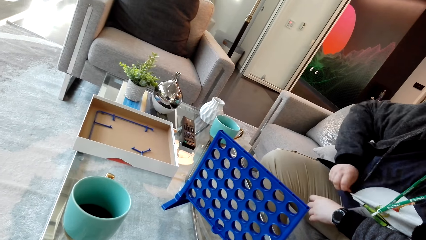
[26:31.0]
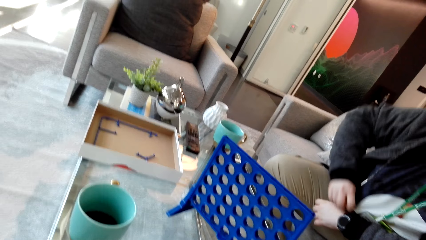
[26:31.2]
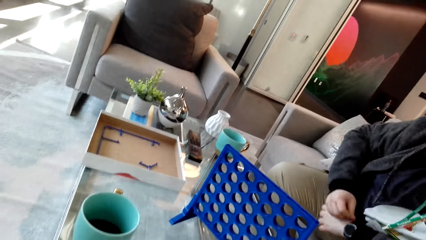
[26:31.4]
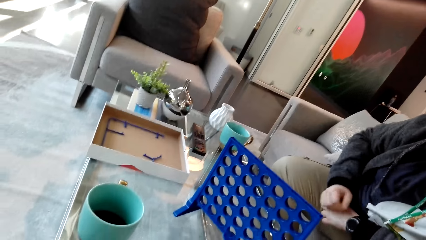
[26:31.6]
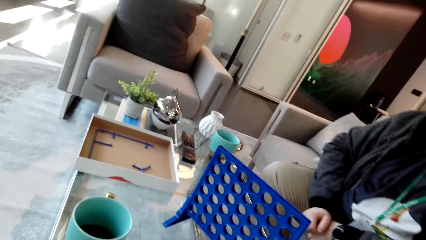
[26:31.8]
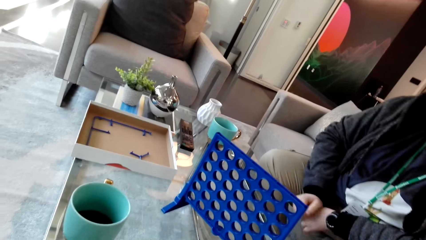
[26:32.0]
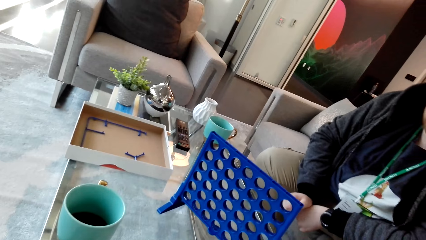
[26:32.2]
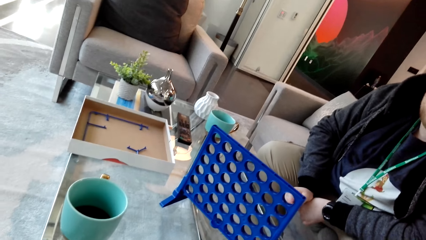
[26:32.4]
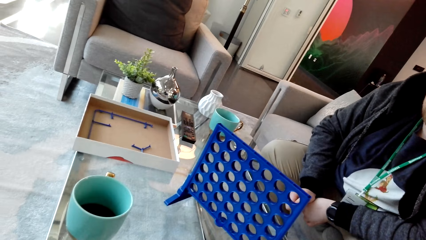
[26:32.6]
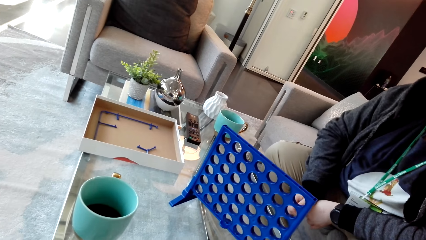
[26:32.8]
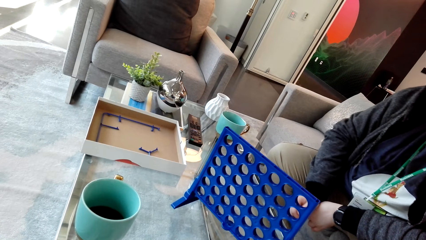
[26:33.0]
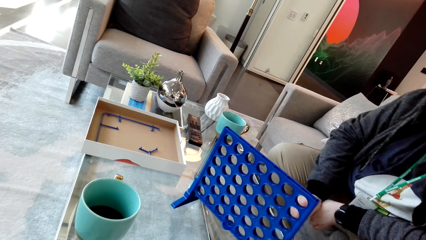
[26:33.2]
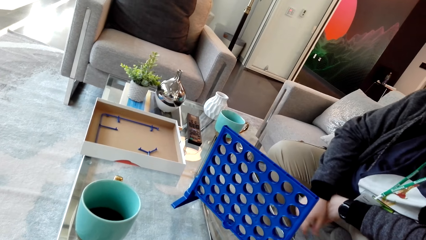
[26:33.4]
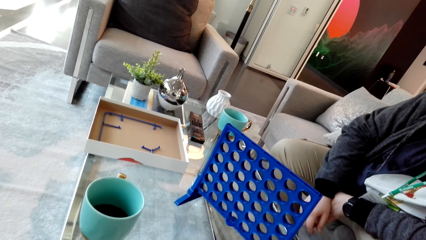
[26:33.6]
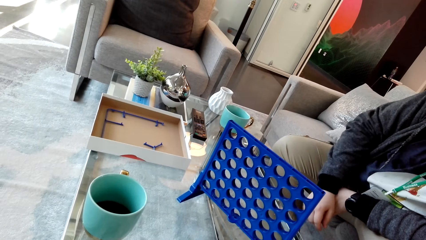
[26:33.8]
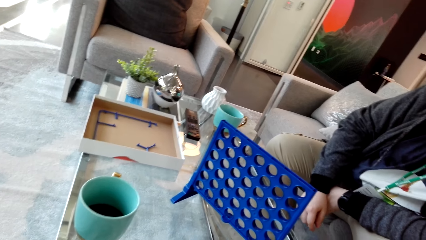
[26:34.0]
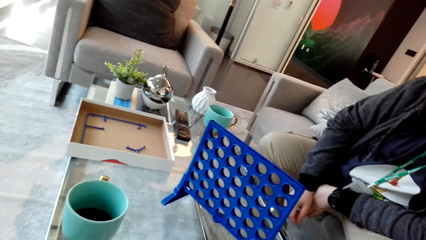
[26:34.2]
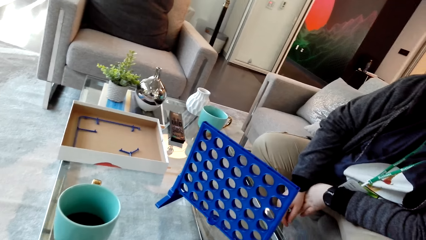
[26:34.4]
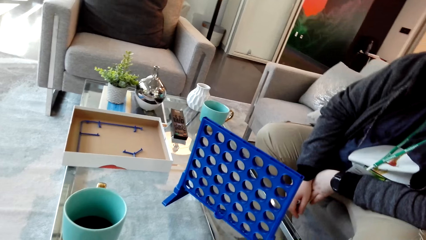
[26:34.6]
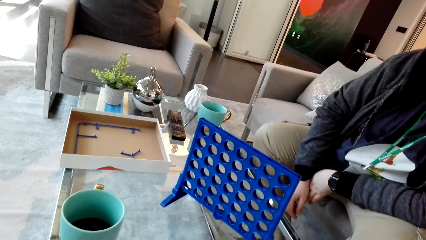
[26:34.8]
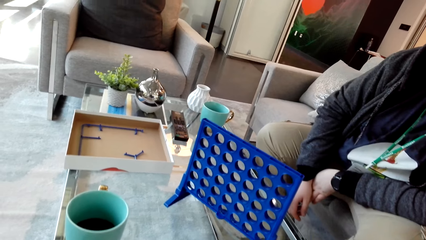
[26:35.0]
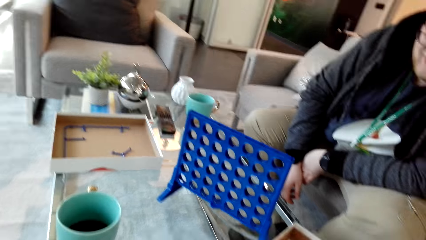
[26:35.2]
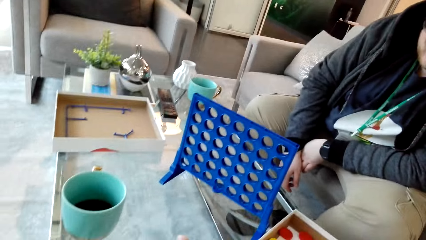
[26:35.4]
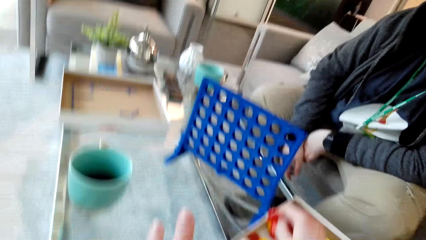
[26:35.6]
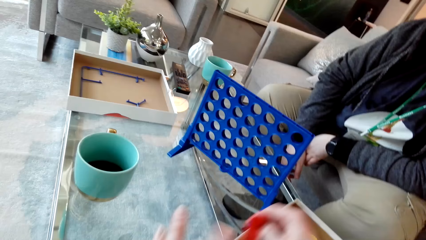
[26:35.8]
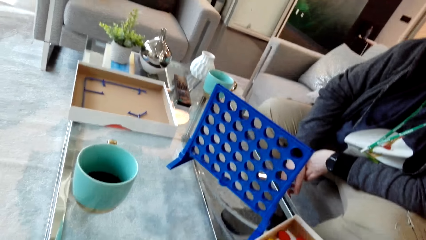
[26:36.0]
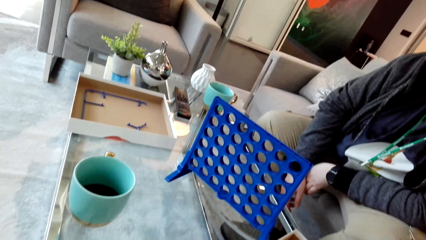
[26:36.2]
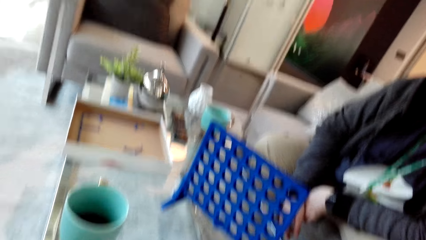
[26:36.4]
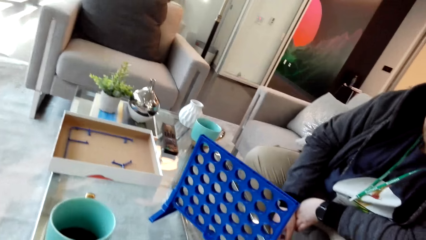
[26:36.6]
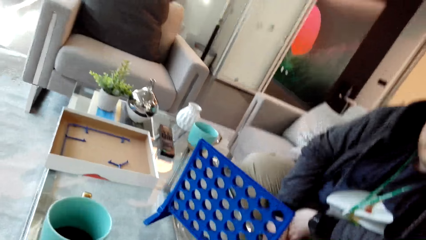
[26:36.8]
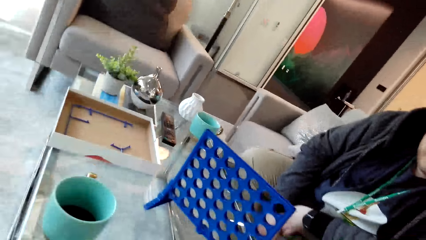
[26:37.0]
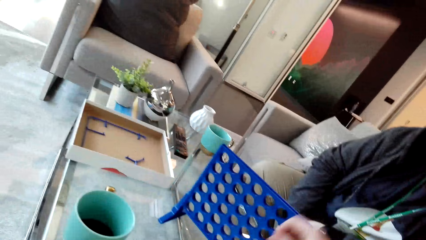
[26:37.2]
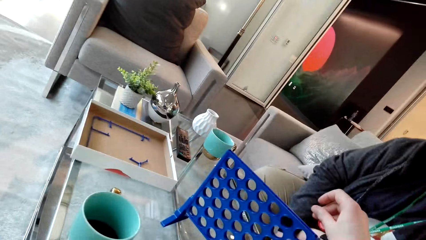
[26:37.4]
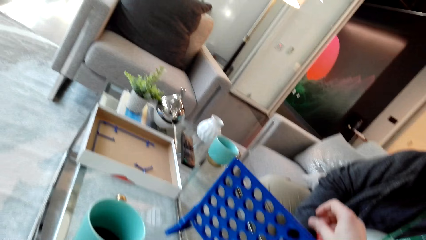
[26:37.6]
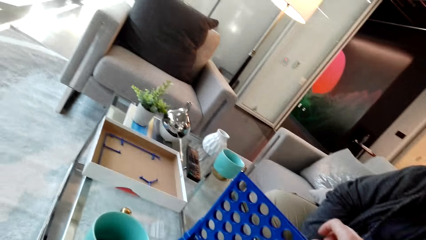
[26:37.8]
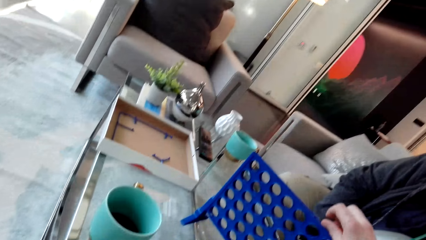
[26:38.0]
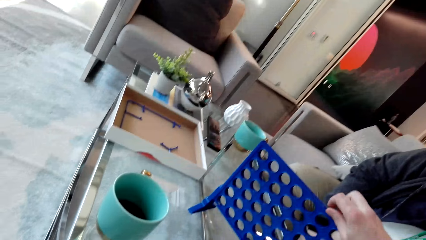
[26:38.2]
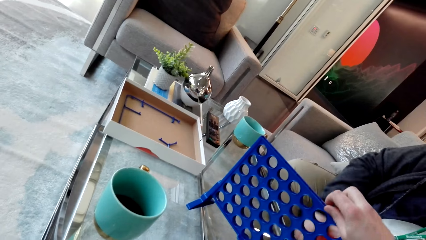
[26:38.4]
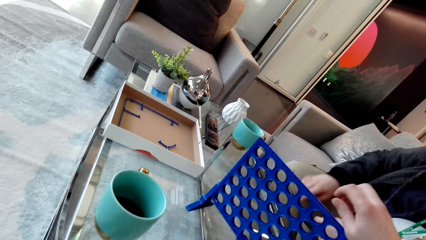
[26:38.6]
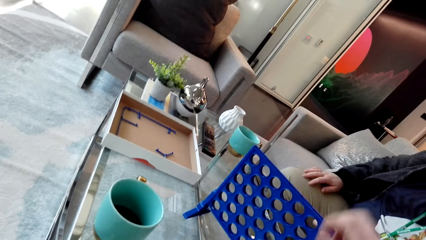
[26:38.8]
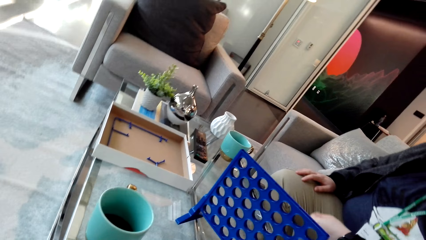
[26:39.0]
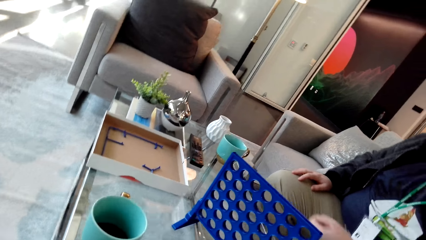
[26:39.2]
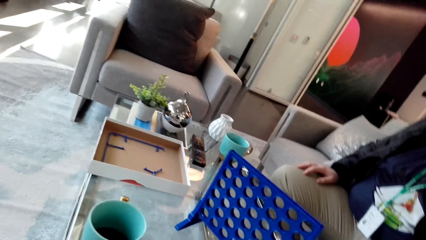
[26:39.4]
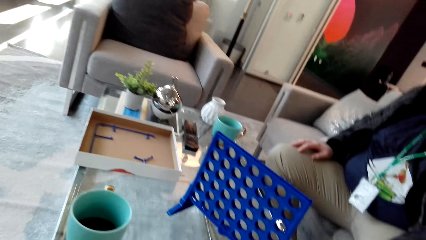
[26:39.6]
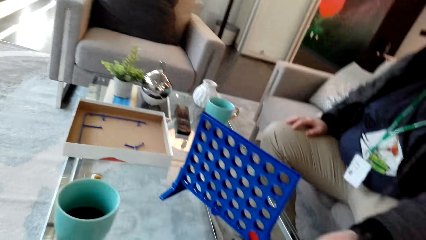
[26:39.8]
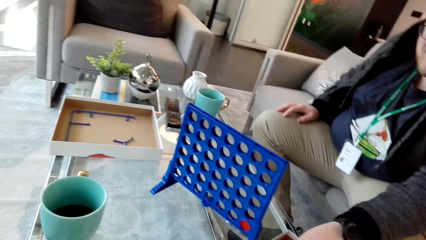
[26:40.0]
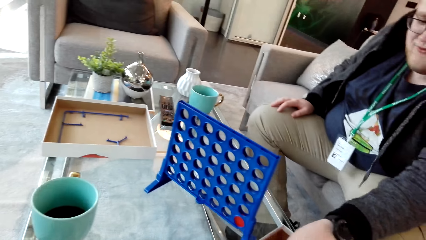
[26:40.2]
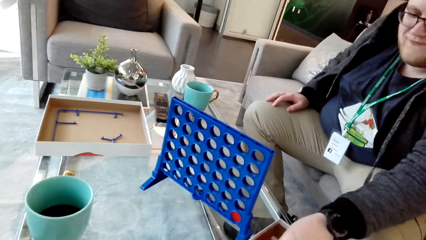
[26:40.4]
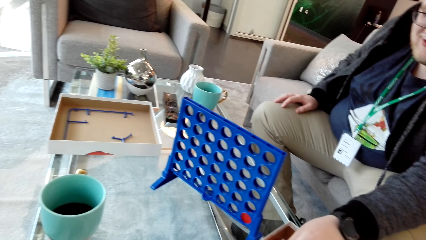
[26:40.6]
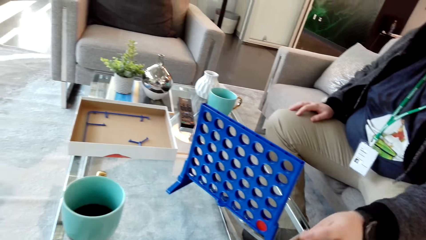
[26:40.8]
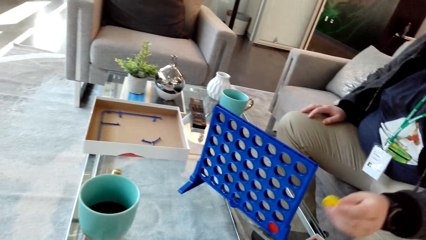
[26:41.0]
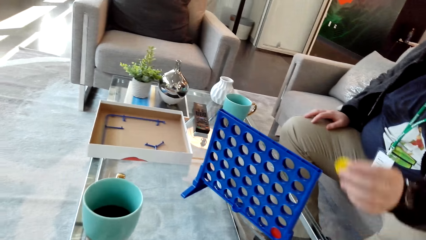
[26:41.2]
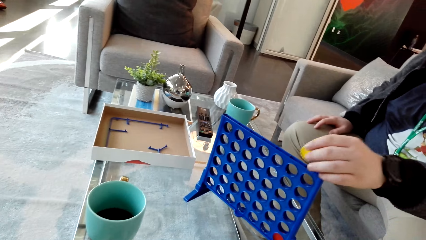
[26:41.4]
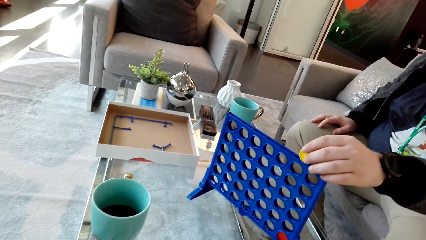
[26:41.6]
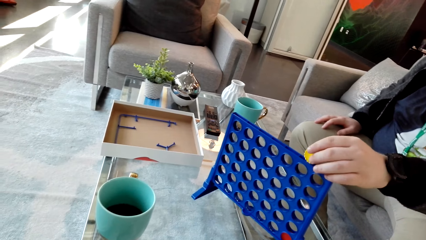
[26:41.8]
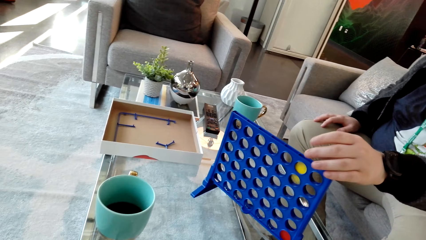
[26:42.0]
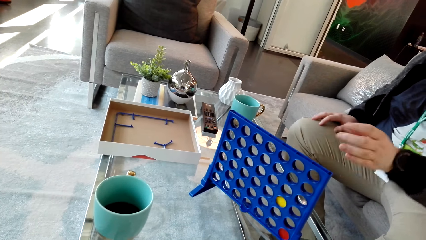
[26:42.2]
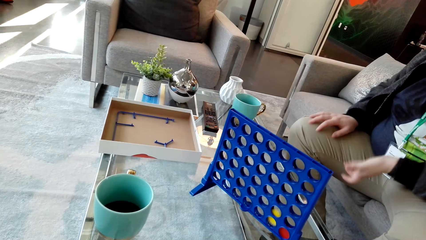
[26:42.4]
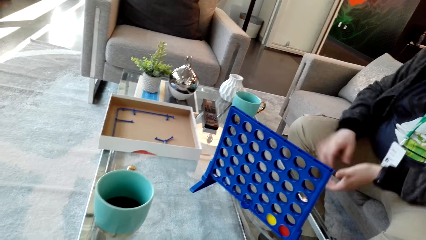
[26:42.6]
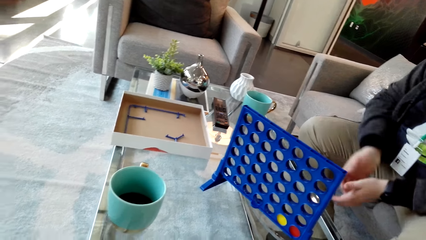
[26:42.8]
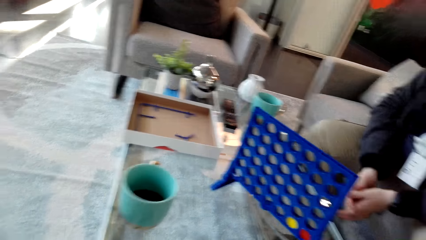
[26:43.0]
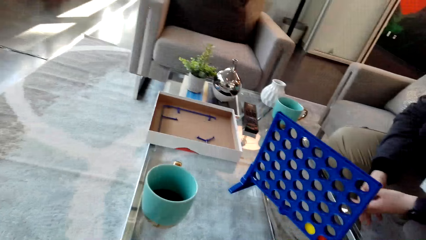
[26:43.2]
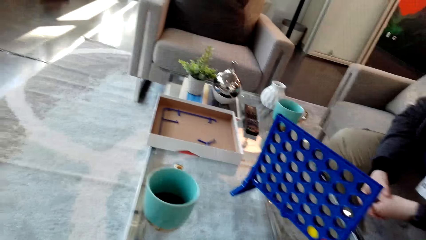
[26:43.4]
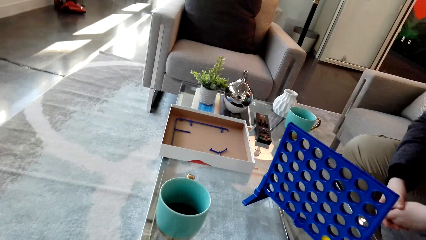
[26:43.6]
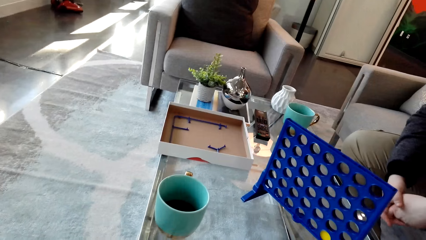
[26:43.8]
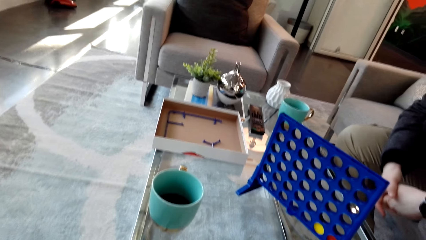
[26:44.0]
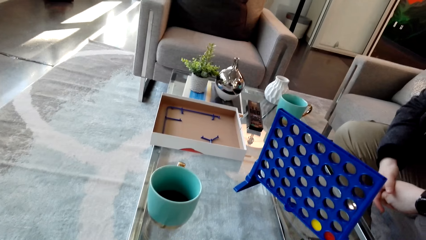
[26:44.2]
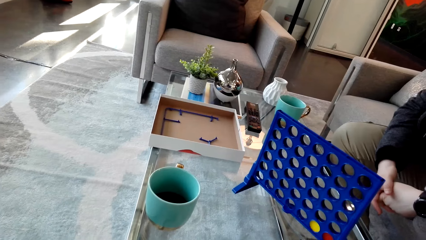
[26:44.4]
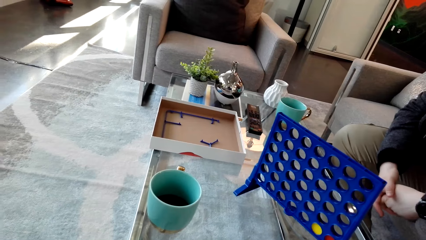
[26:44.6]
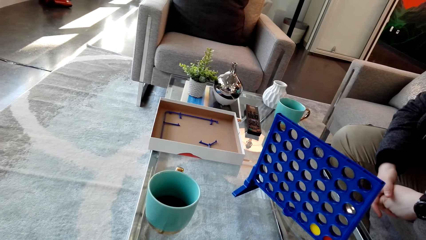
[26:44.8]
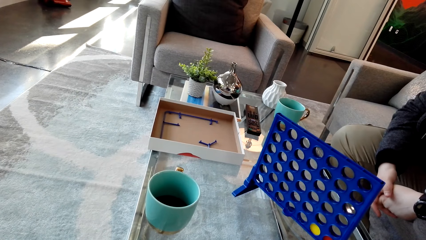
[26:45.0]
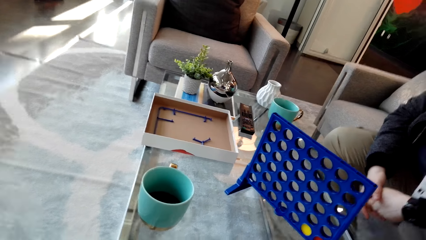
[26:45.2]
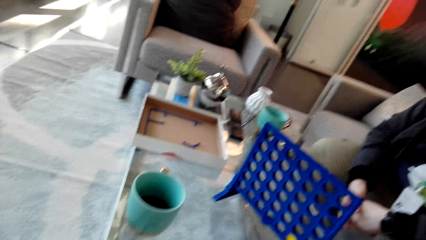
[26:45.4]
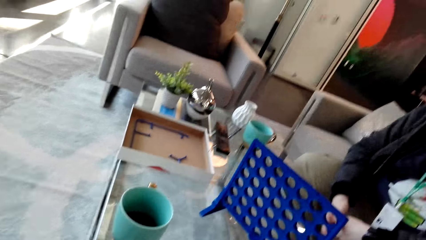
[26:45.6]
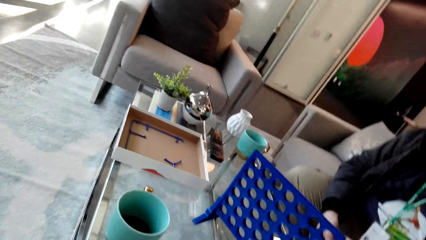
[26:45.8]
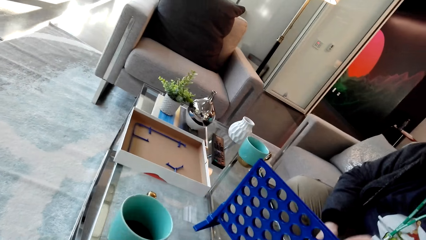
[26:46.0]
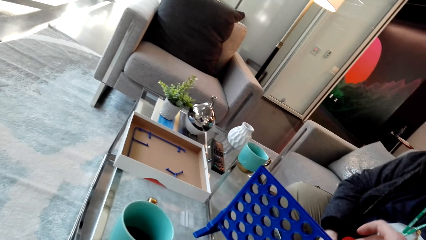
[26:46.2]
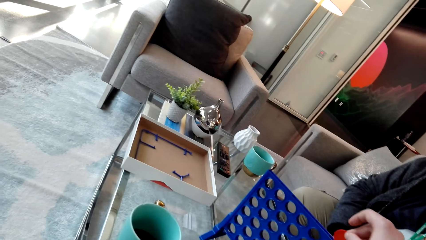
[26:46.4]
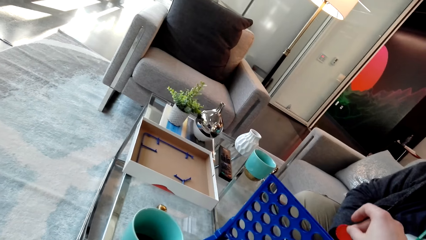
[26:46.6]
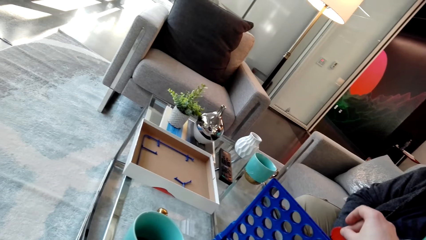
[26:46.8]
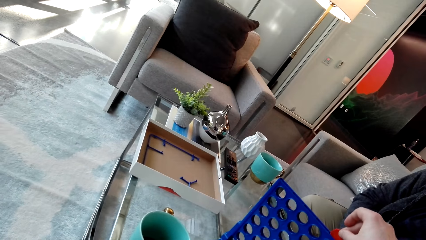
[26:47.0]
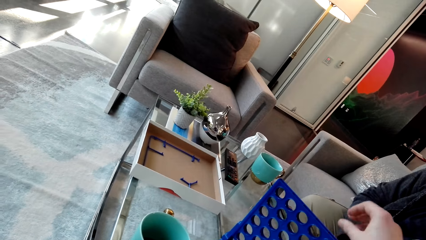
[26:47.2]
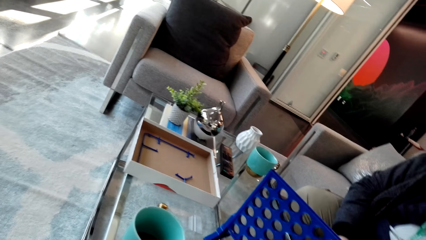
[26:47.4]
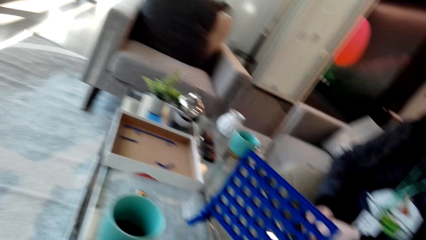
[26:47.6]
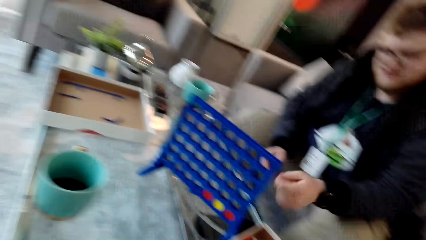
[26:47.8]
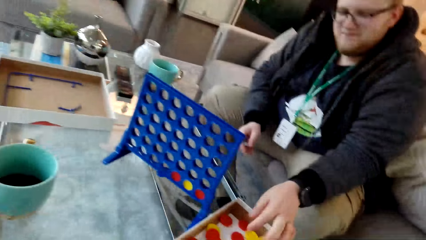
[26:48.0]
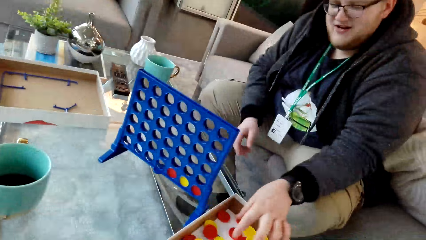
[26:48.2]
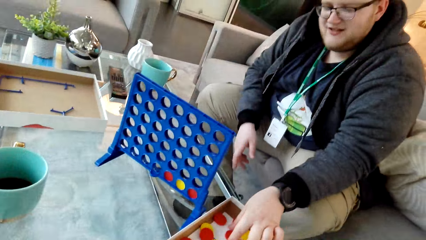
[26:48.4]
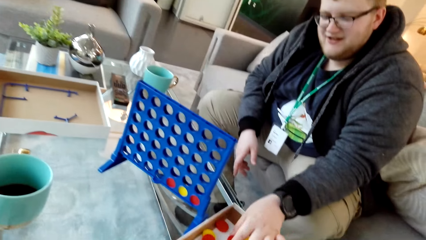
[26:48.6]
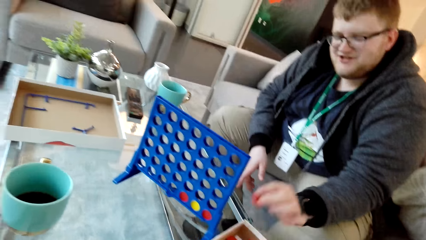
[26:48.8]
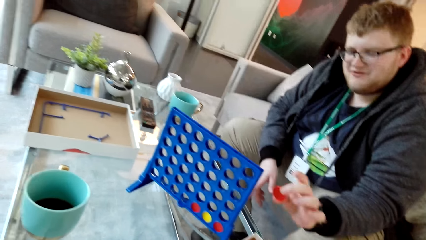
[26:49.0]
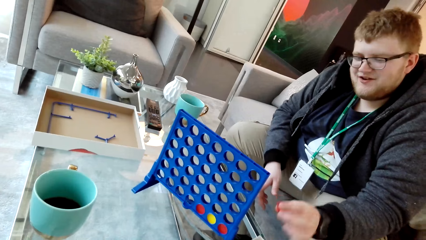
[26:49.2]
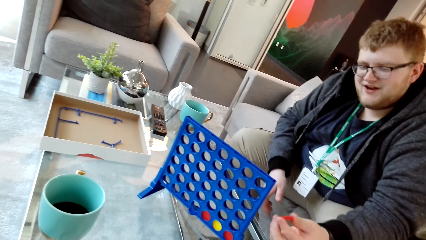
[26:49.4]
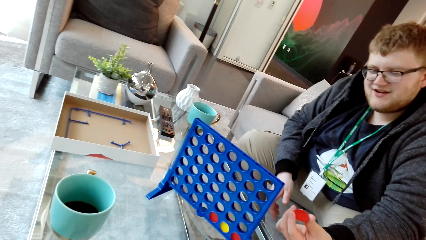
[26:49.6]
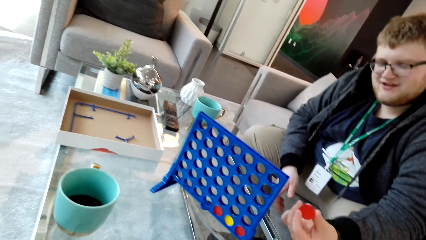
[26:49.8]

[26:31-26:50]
A man touches the shirt. The camera wearer talks, moves the hand and touches the plastic material. They drop the plastic coin or dice in something plastic. The man picks up the dice. The man drops the plastic coin in something plastic. The camera wearer talks. They drop the plastic coin in something plastic. The man picks up a plastic coin.
